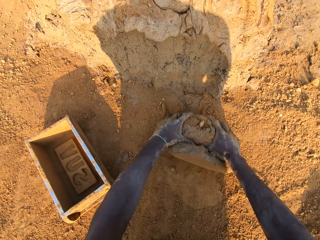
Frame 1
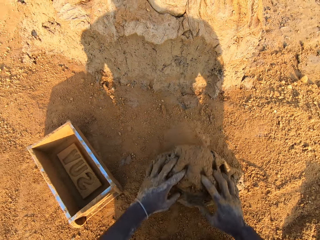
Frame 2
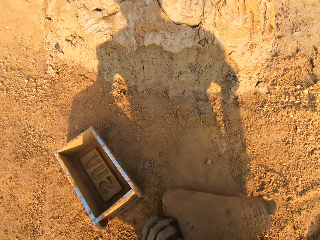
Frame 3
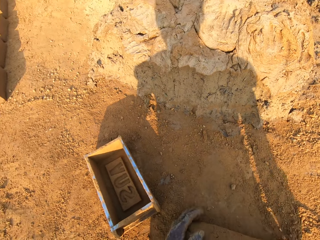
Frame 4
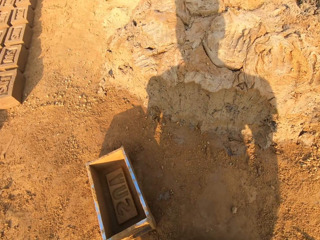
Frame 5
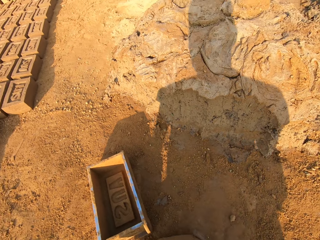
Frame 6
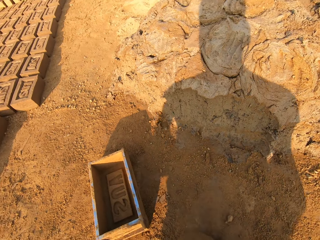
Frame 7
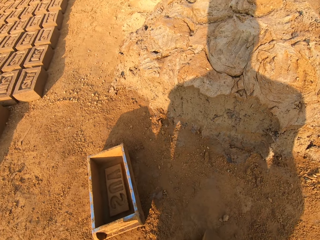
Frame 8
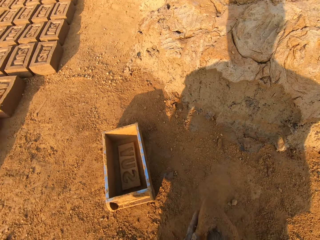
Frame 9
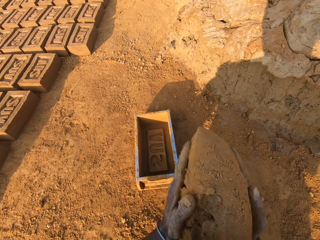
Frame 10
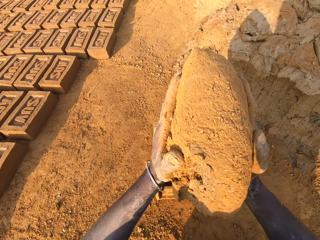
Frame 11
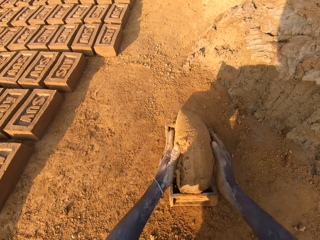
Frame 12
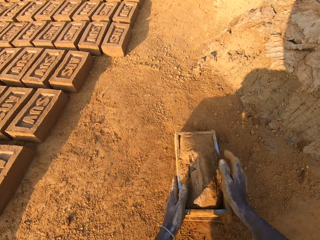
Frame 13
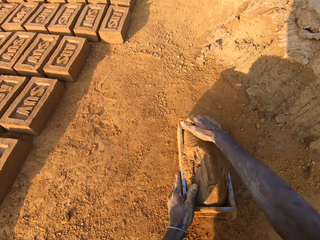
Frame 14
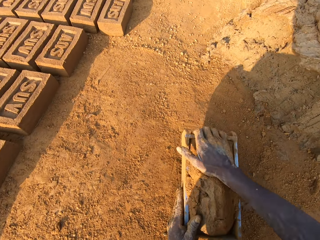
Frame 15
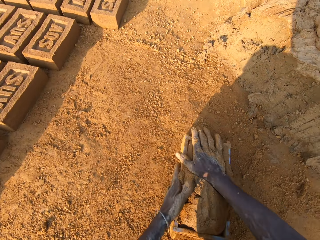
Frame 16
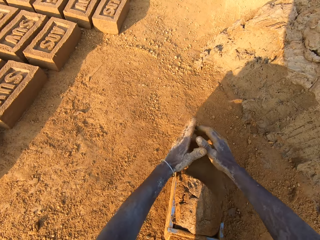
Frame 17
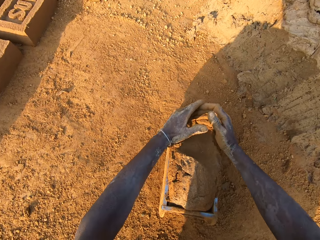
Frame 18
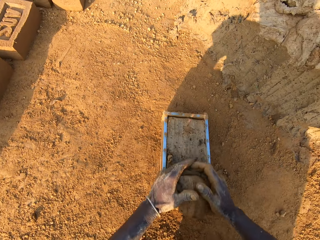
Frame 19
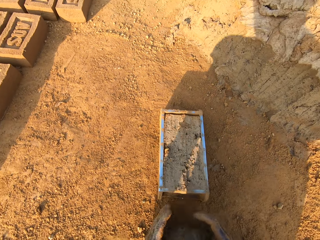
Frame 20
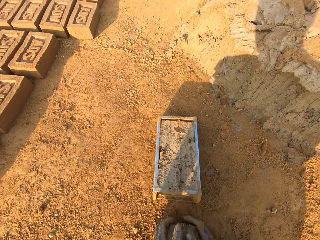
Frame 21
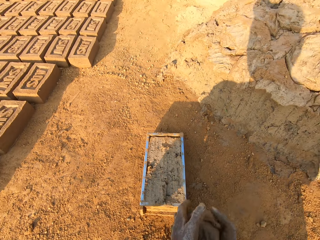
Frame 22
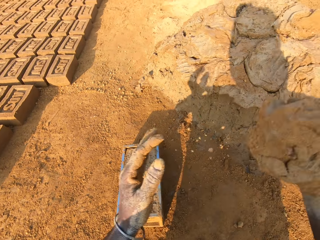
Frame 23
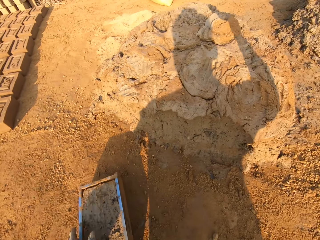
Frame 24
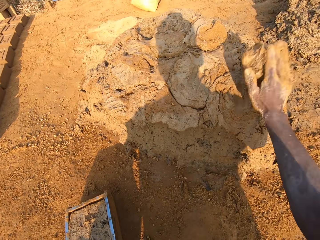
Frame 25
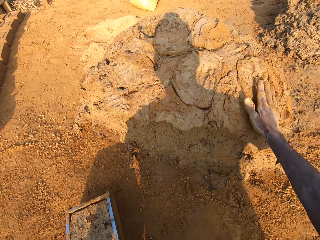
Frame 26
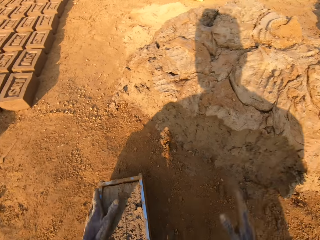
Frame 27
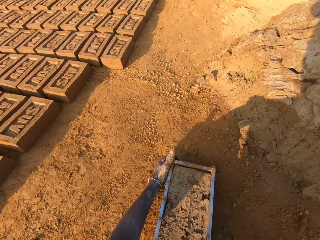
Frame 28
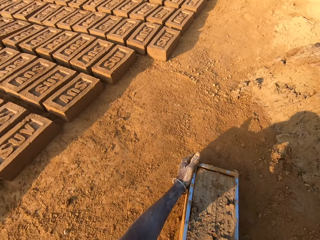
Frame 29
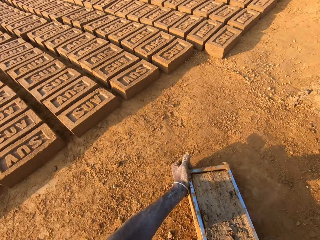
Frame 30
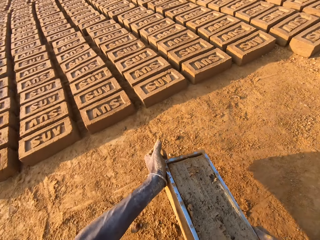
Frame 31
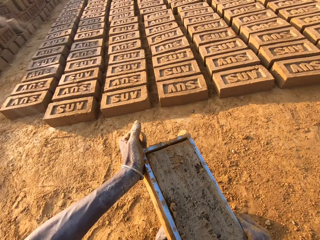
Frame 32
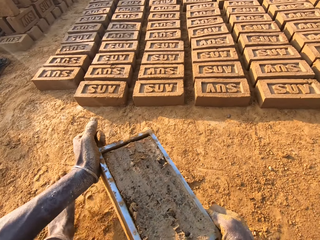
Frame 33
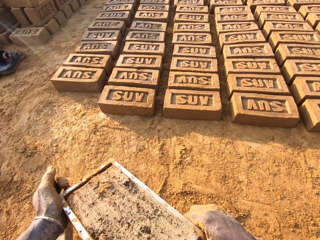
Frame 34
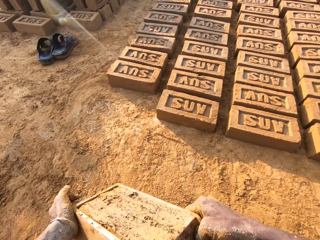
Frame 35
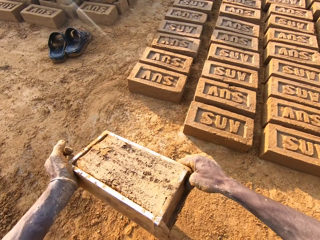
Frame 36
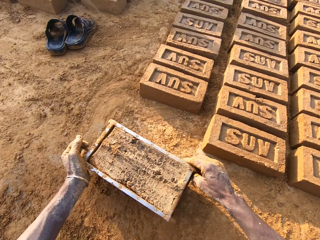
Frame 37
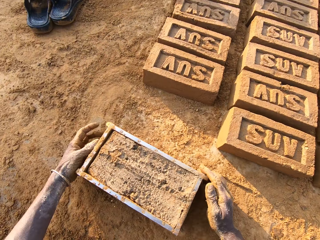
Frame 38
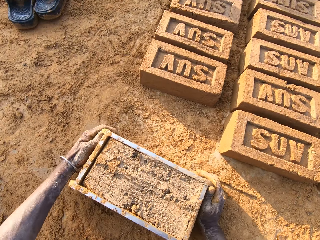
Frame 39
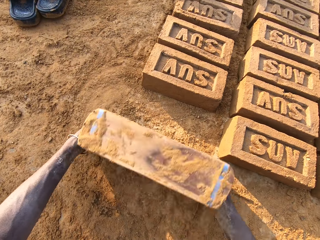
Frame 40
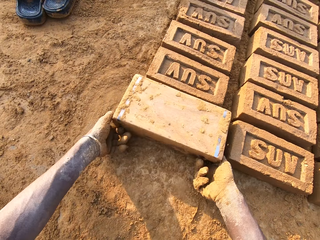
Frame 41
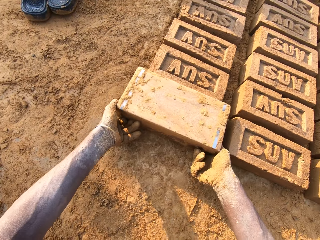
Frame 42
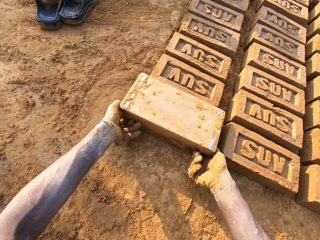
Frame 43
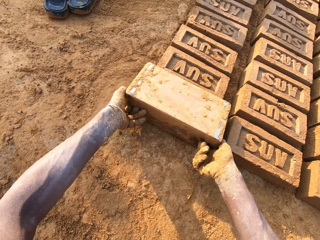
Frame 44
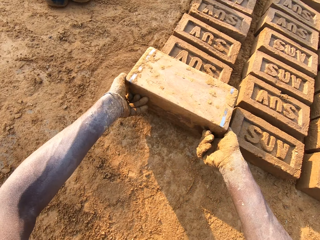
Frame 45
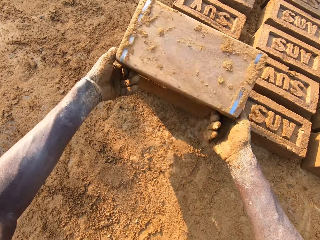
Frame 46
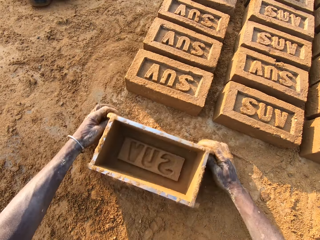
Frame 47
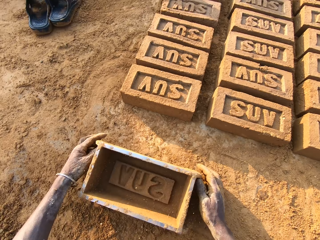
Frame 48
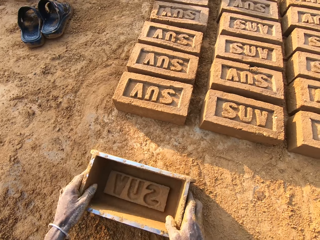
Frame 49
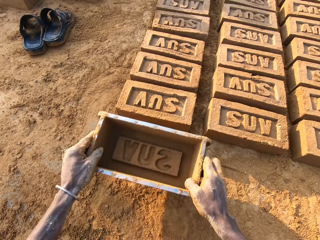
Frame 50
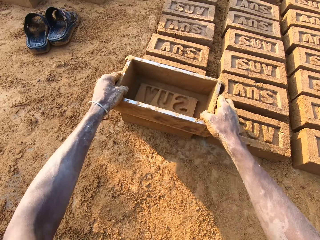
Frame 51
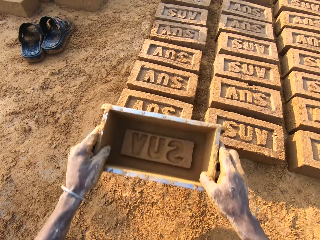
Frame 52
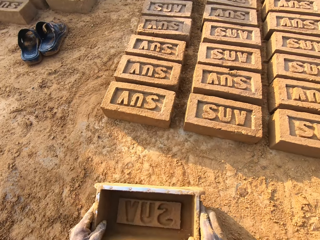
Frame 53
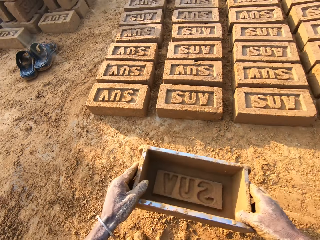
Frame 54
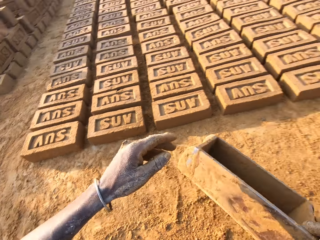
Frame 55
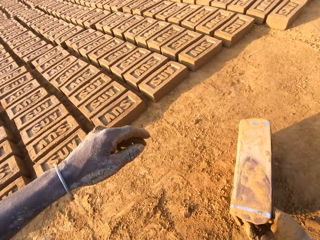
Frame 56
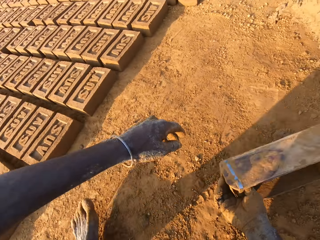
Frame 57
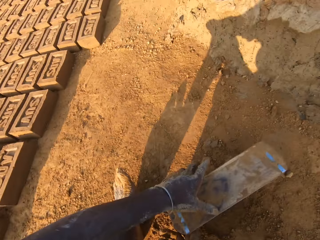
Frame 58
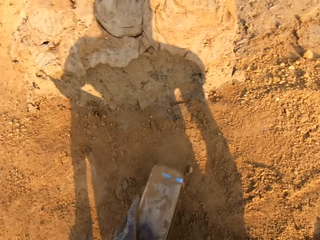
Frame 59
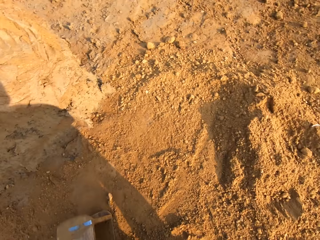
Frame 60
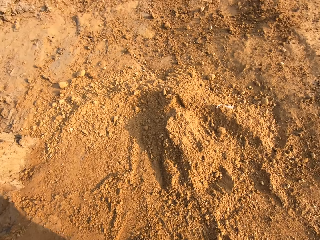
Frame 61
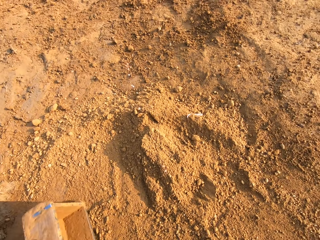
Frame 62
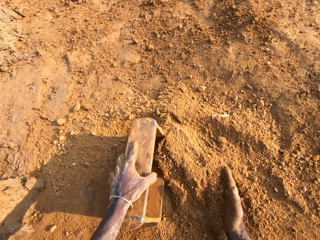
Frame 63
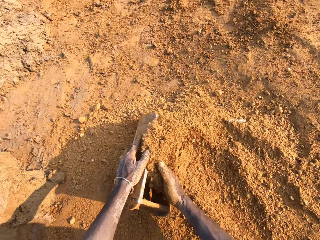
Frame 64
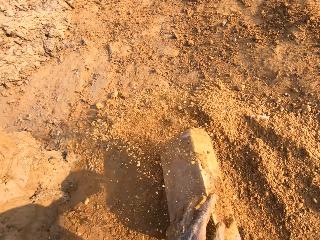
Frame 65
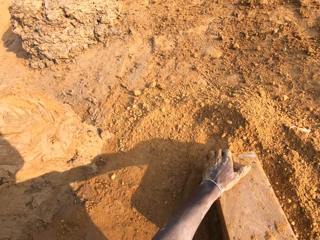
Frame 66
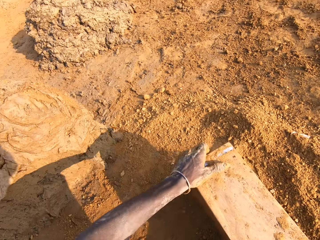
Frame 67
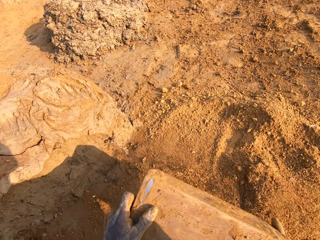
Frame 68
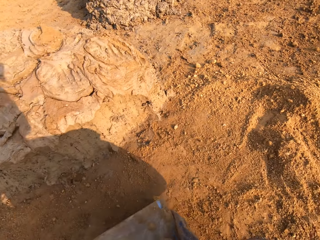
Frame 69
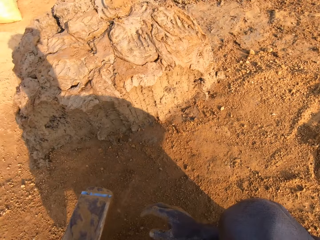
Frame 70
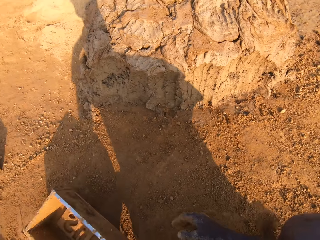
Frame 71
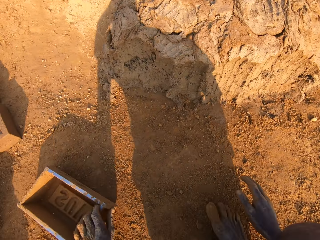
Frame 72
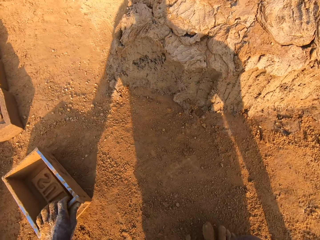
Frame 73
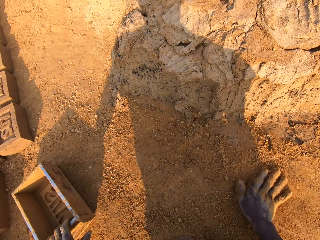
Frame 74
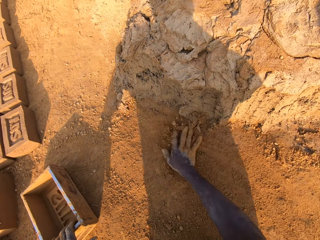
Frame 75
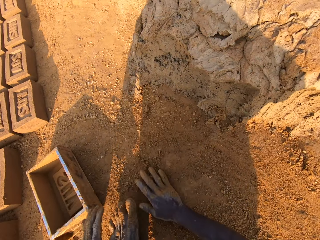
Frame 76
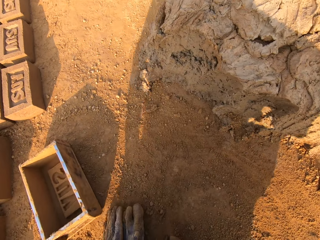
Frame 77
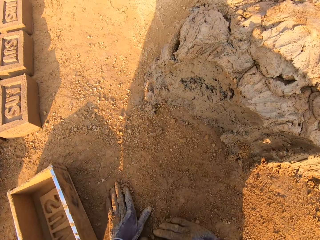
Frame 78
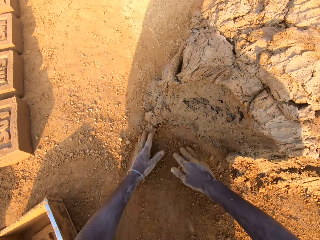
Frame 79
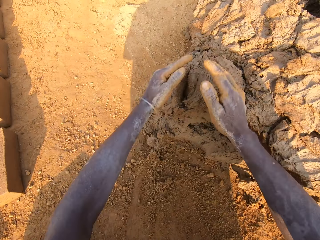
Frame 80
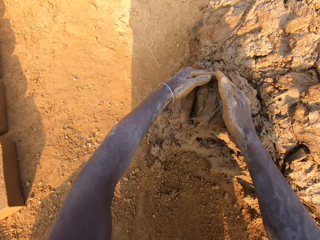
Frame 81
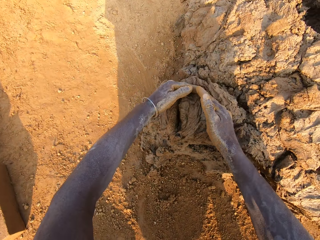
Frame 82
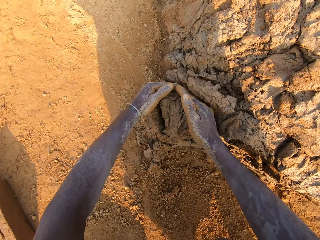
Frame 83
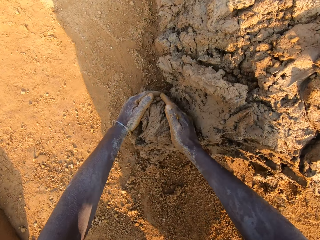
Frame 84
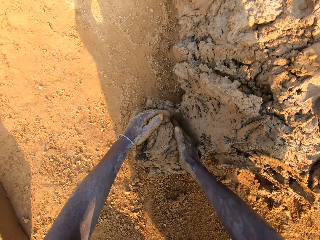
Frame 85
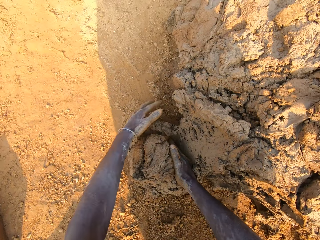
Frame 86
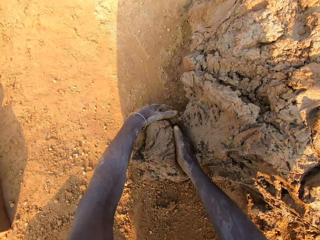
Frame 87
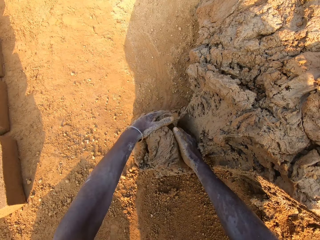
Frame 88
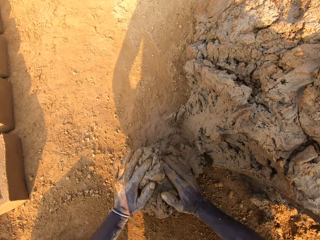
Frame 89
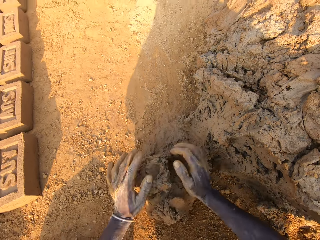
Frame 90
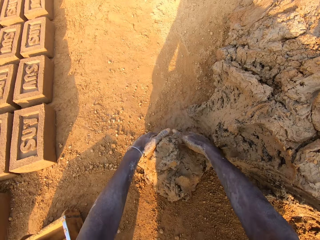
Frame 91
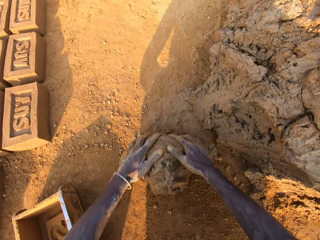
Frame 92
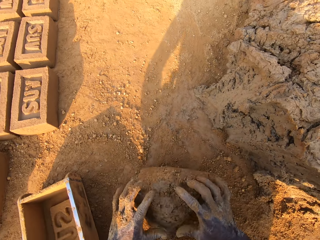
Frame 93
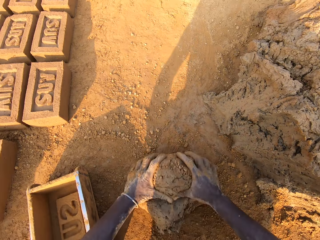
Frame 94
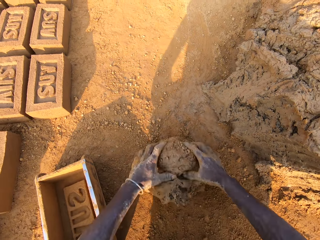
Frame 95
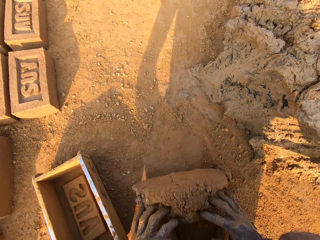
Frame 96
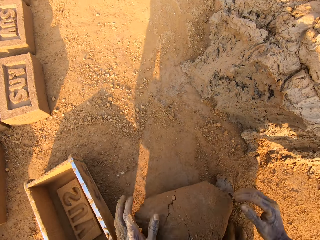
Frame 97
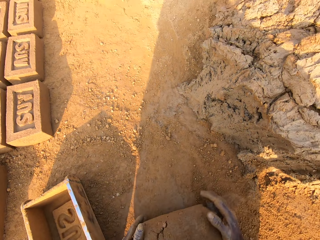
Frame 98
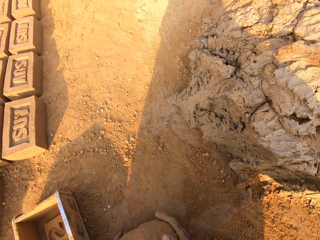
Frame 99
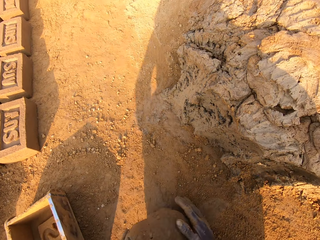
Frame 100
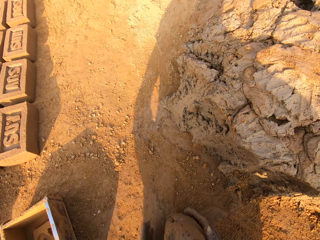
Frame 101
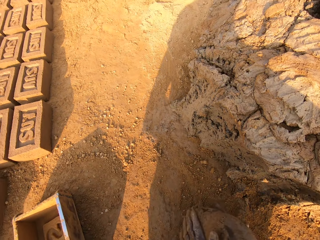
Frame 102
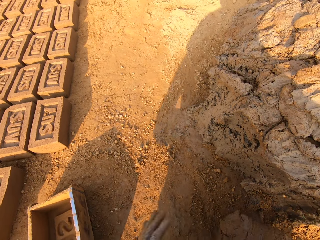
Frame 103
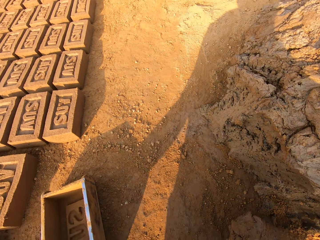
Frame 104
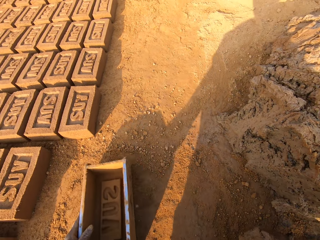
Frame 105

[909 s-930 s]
The camera wearer puts the mud in the pan. He presses the mud in the pan with his hand. He removes excess mud in the pan with his hands. He picks the clay or mud. He throws the mud in his hand on another mud on the floor. He puts the clay down. He turns around with the pan in his hand. He moves the container or pan. He drops the pan on the floor. He turns the pan on the floor. He removes the mold mud from the pan on the floor. He lifts the container, puts the container down and picks the container. He hits the top of the mold mud with the pan. He stares at the container. He turns around with the pan in his hand. He puts the container down. He spits down. He puts some sand in the pan with his right hand. He pours the sand down. He removes the pan from the sand on the floor. He drops the pan on the floor. He scrubs his hands on the sand on the floor. He takes some mud from the floor. He rolls the mud on the sand on the floor.
